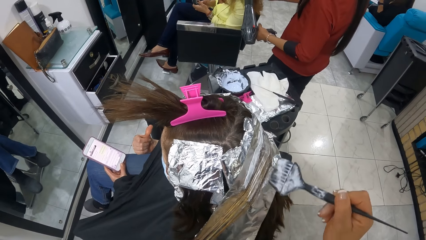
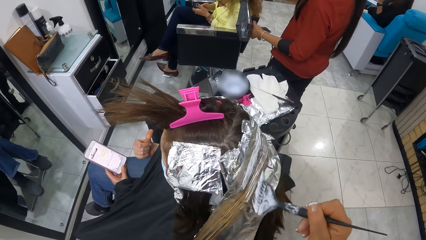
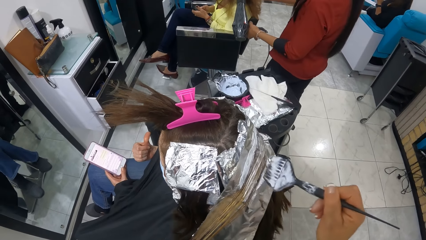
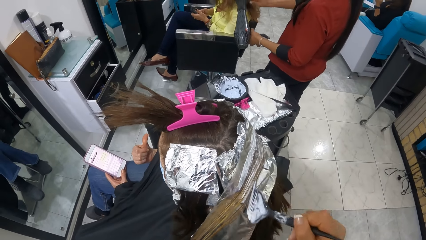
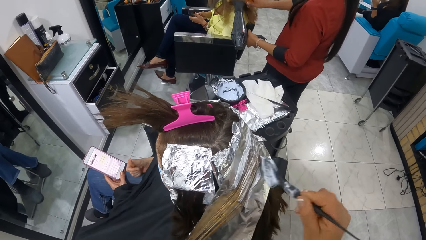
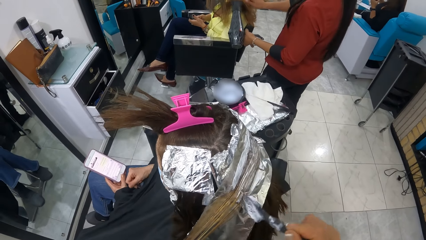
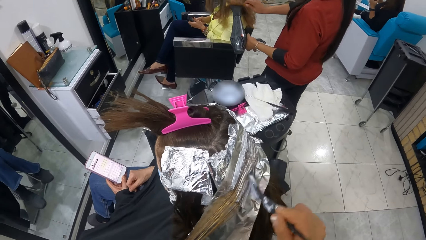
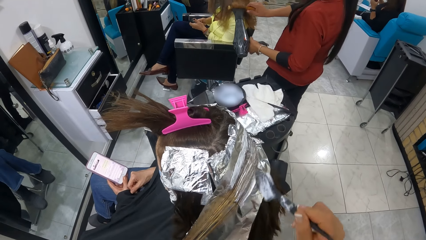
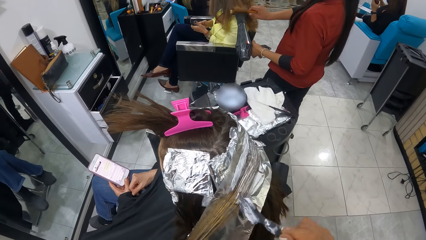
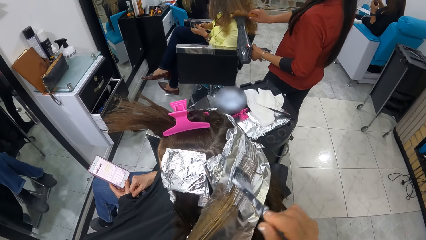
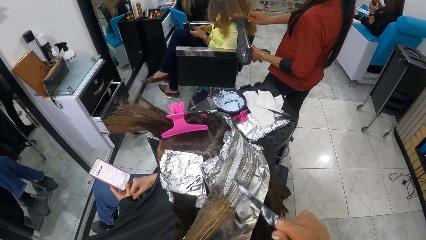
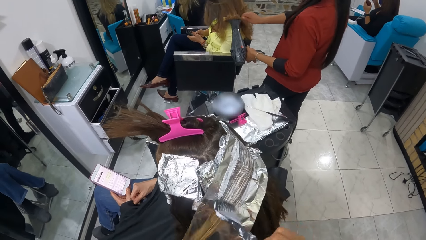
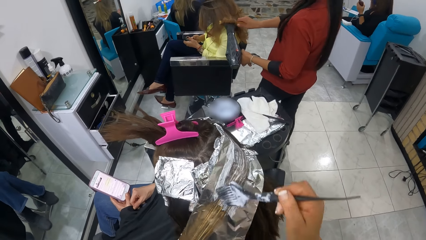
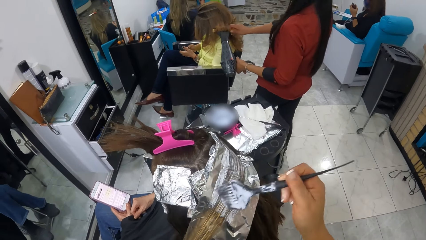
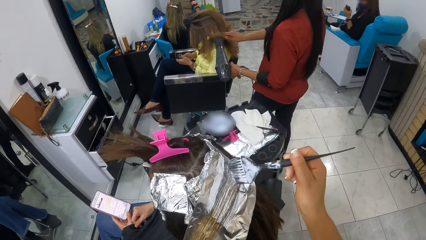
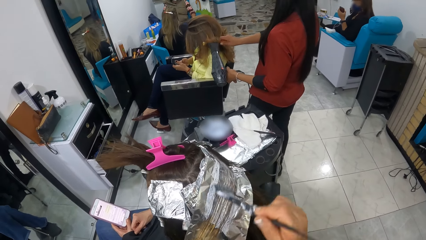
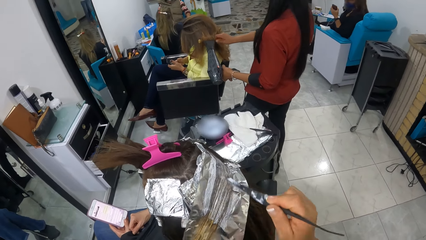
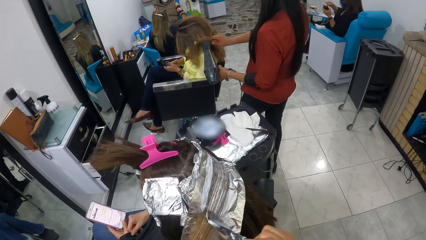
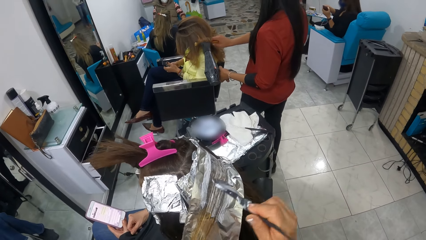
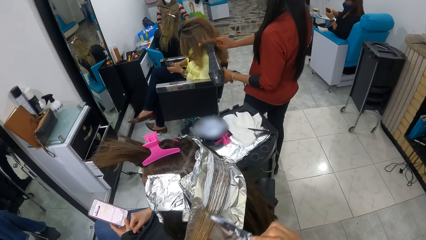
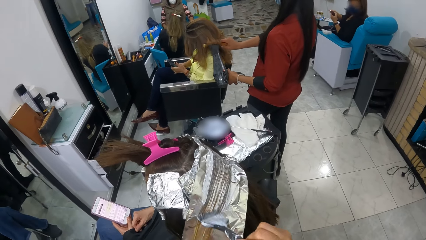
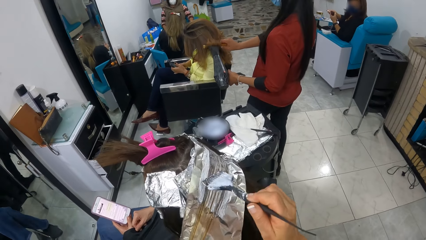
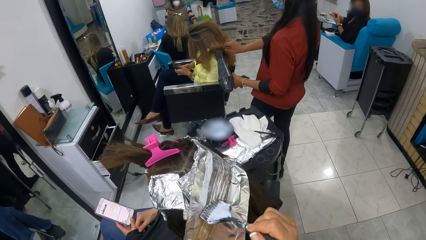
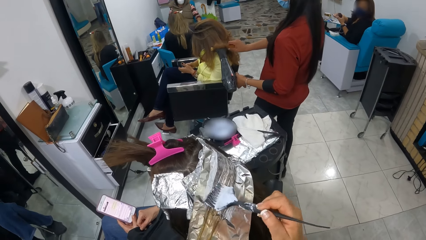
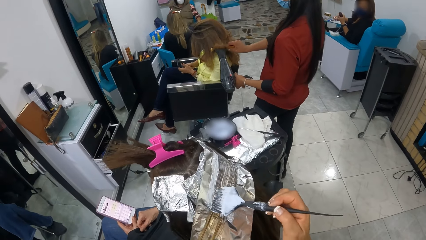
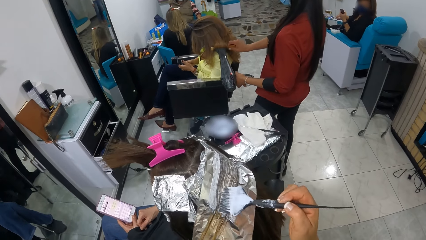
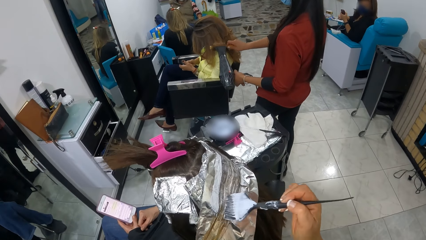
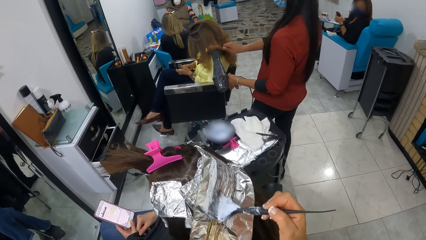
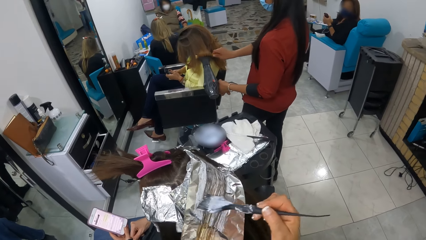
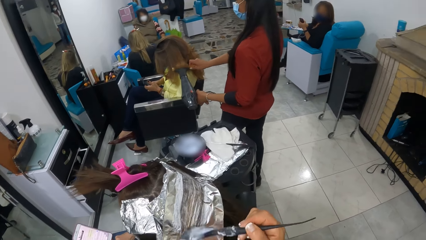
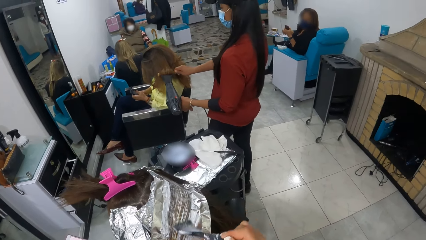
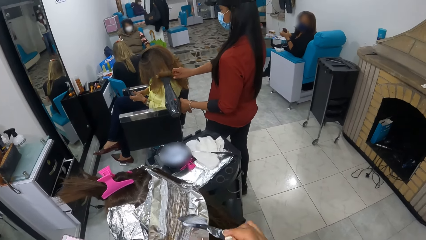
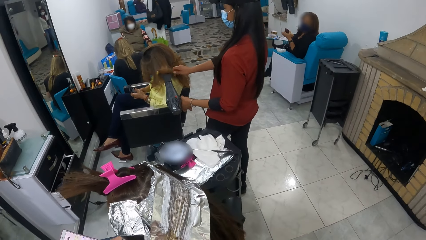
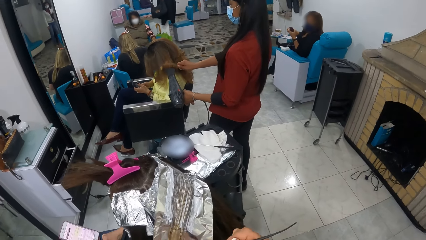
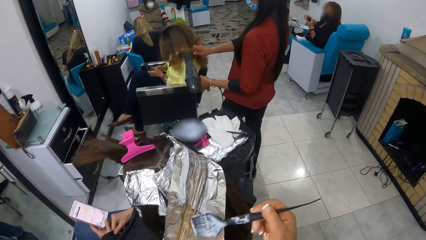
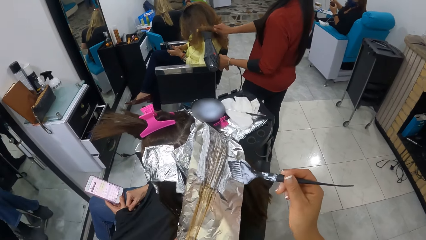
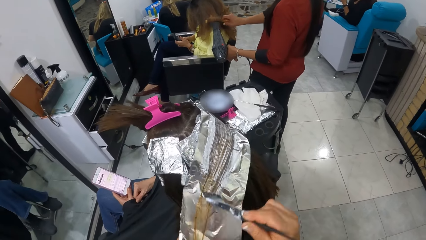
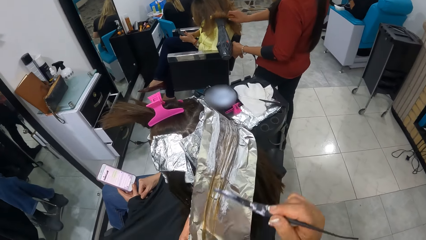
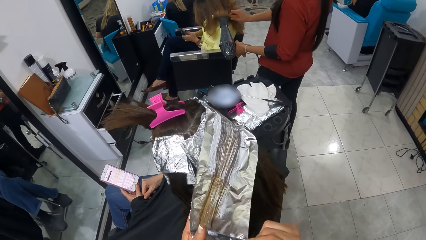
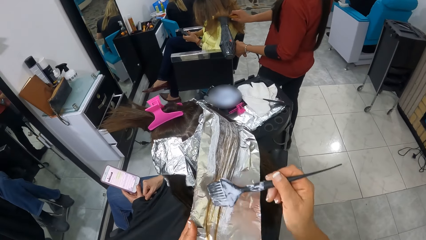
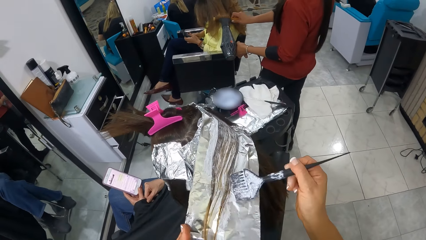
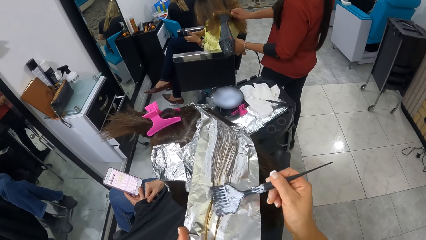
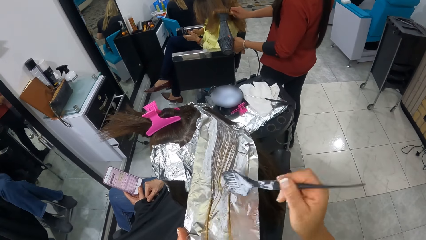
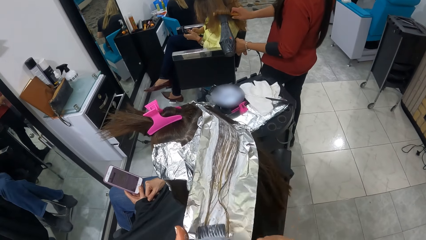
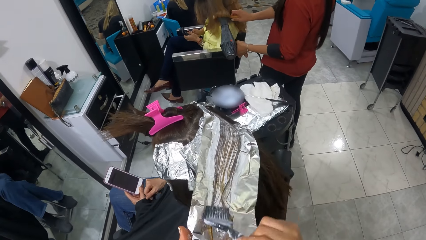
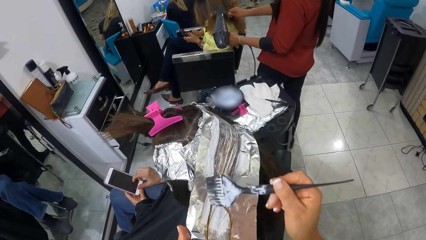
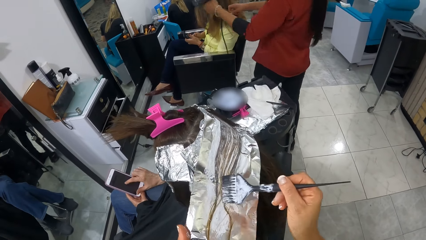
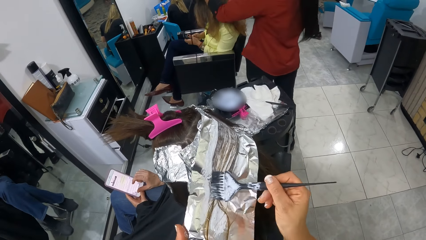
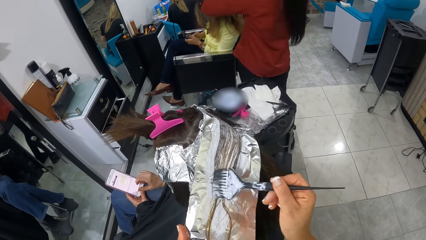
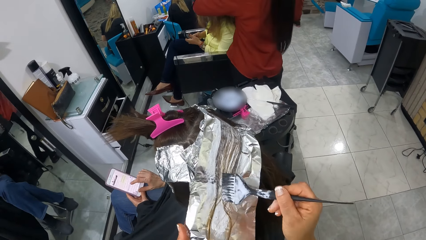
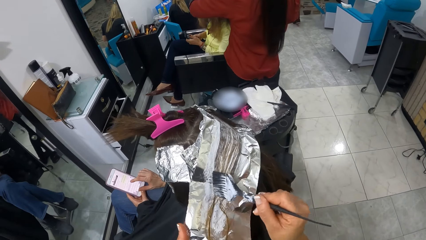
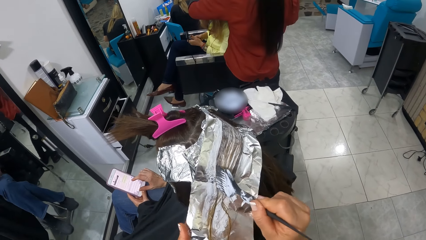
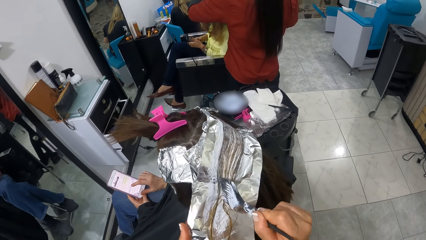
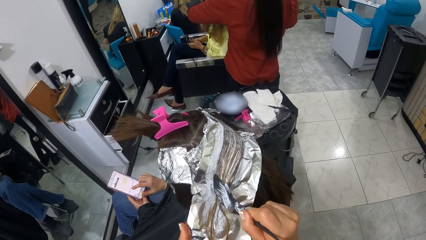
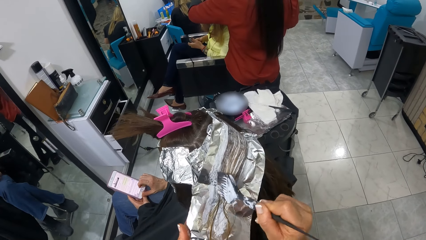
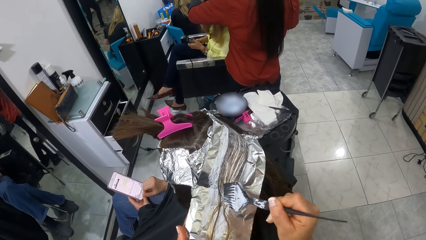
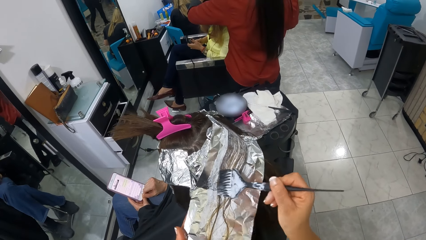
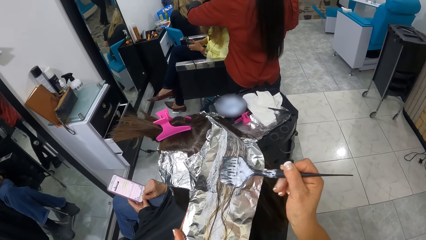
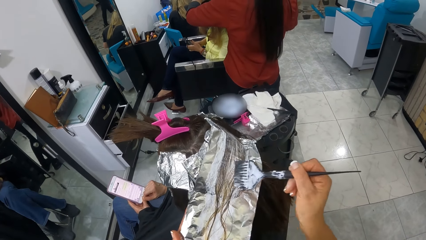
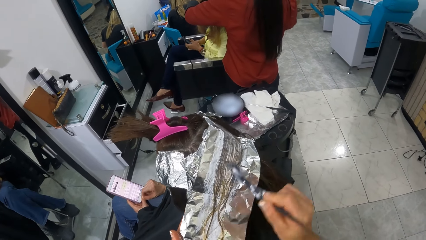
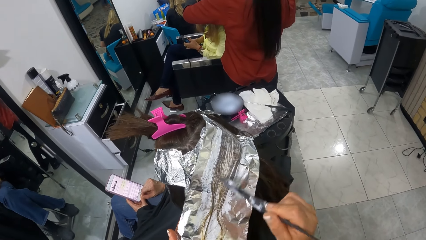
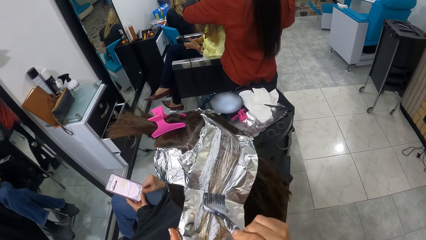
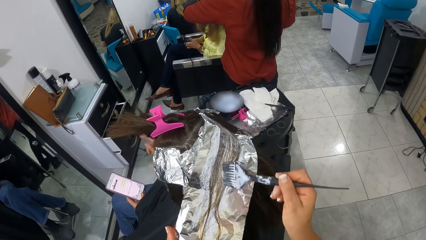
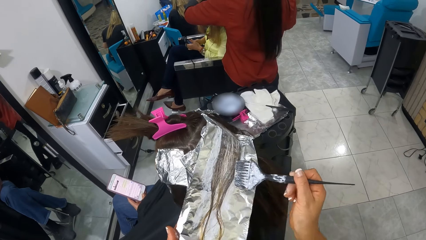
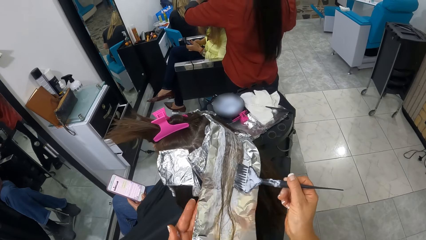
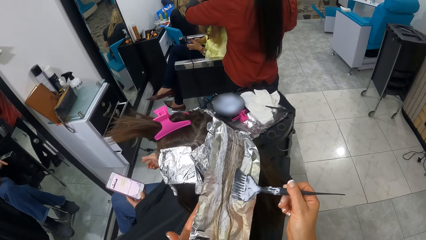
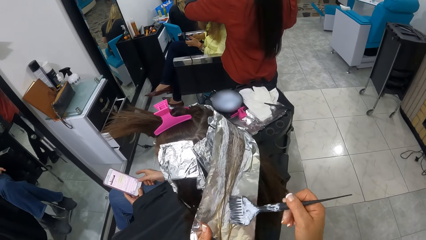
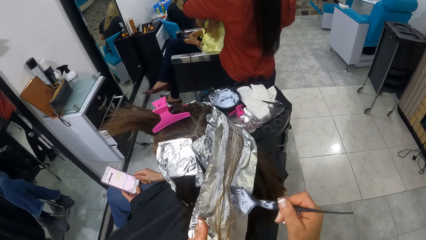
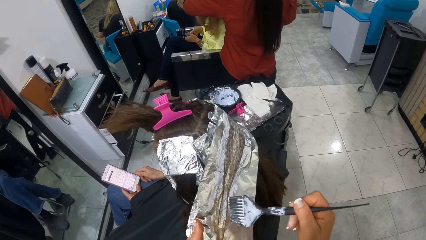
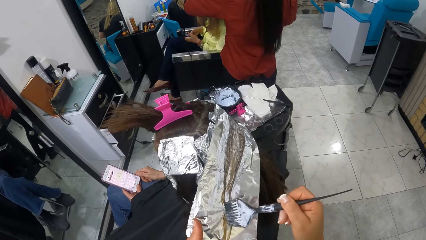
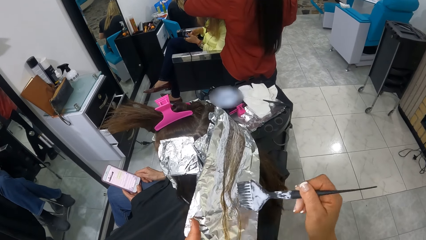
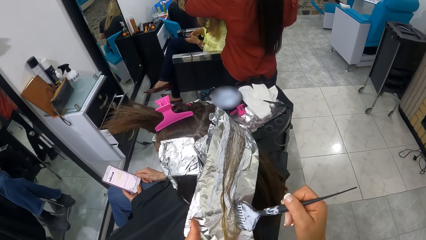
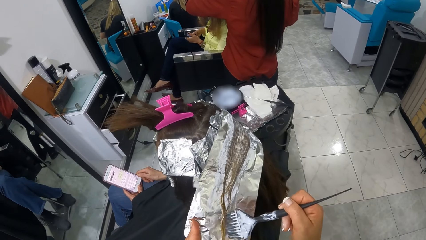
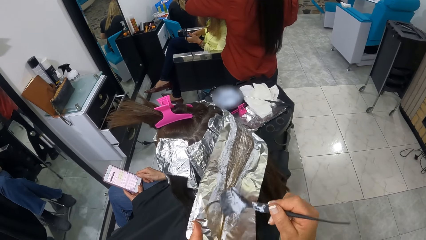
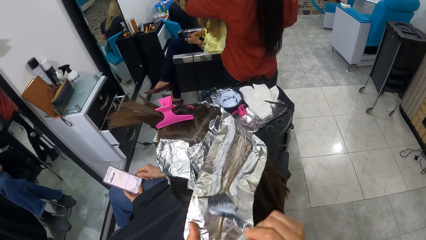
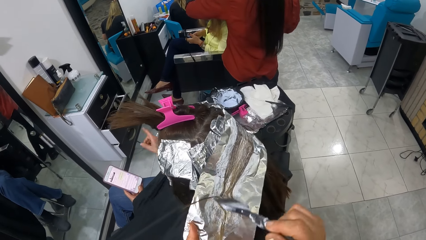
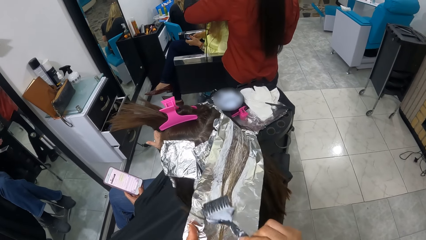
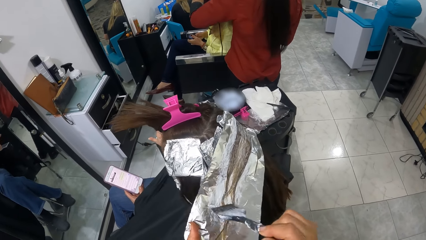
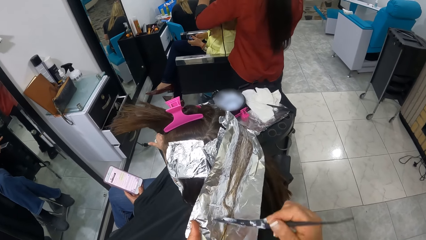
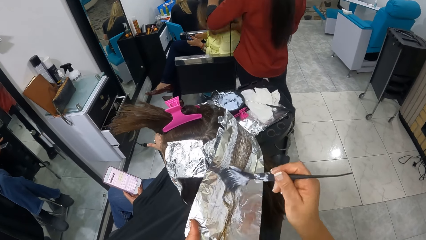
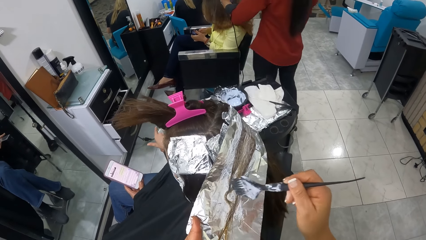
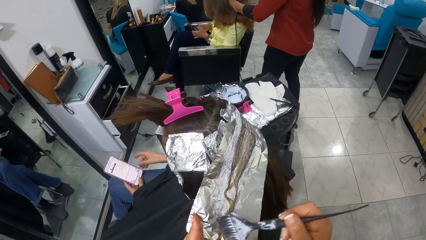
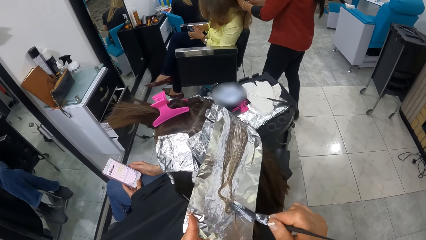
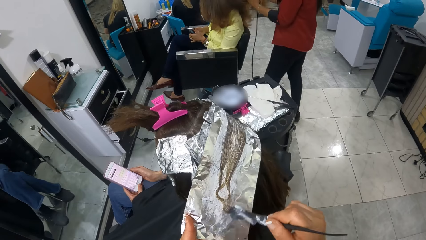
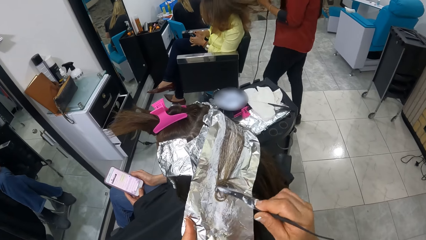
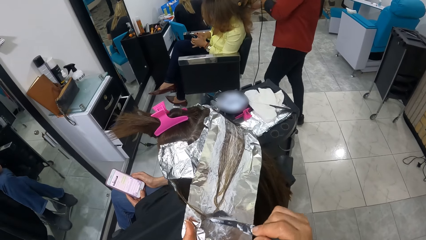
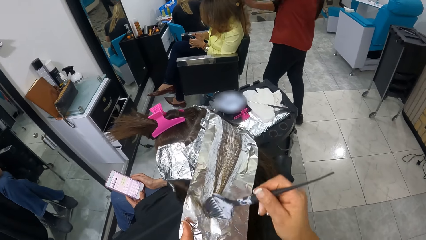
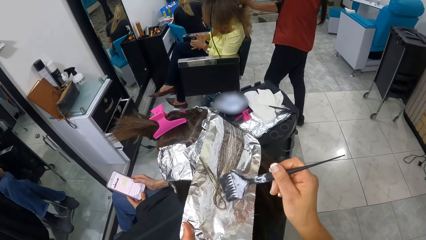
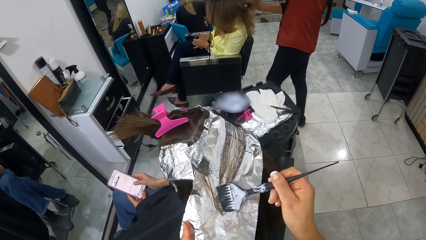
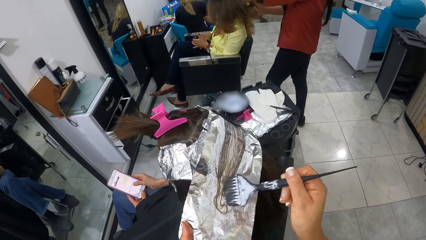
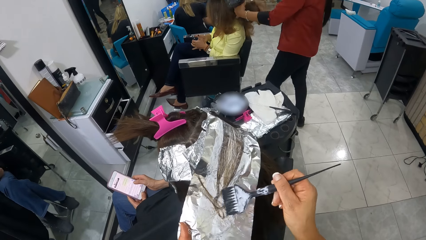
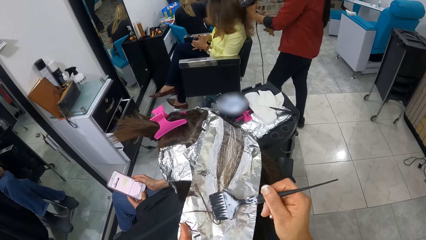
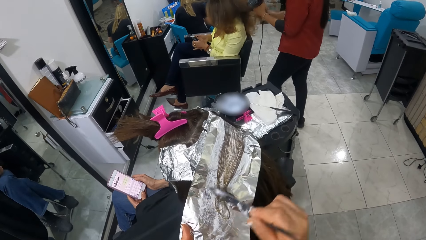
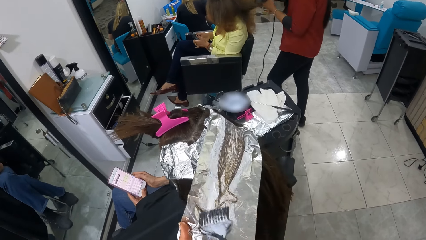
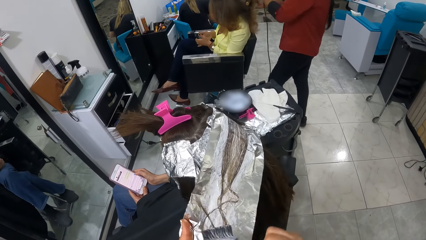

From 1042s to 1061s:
The woman converses with the camera wearer.
